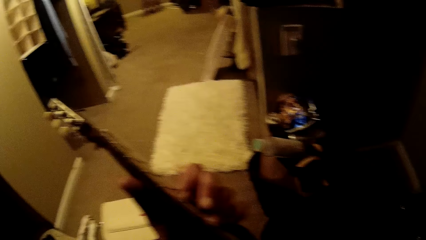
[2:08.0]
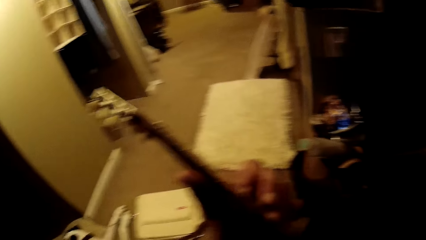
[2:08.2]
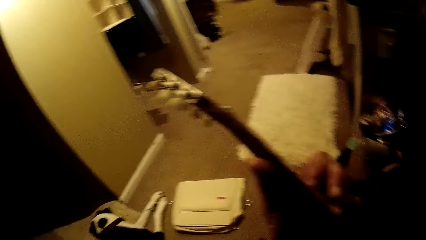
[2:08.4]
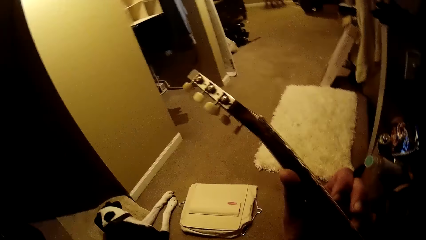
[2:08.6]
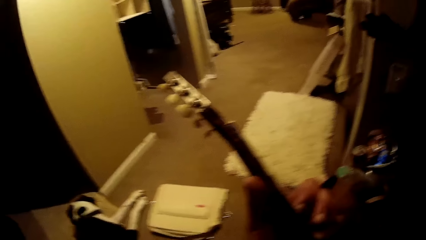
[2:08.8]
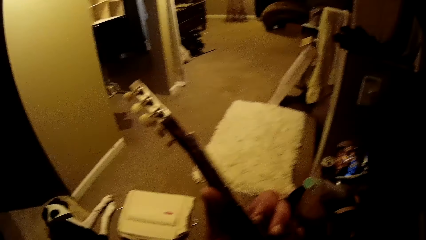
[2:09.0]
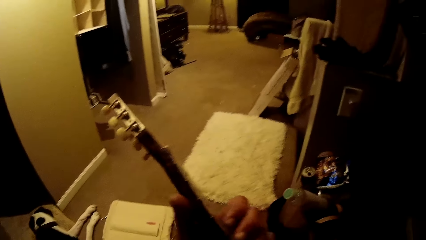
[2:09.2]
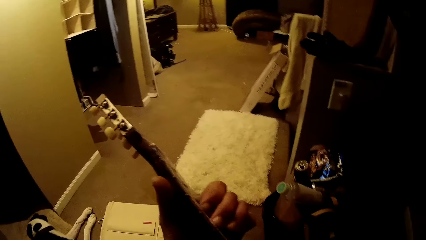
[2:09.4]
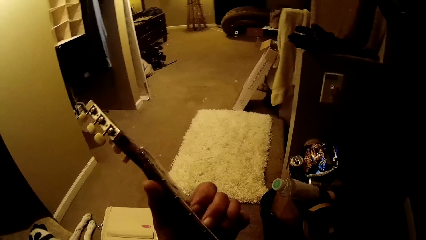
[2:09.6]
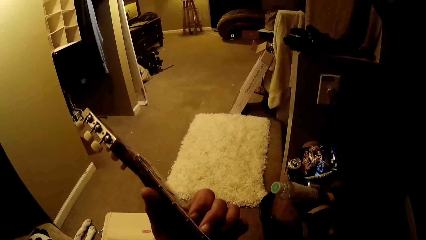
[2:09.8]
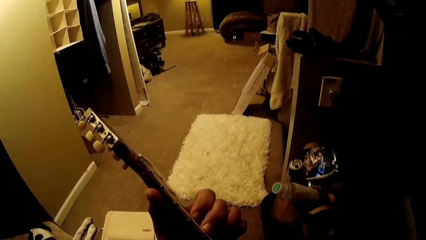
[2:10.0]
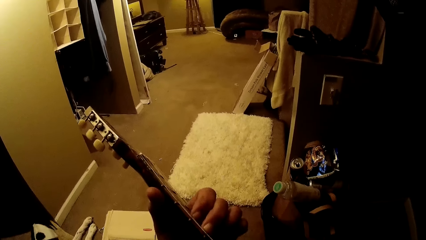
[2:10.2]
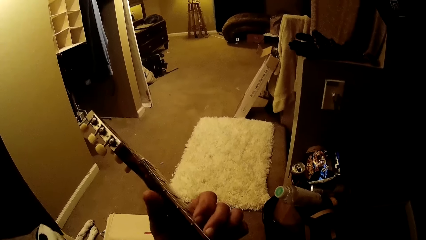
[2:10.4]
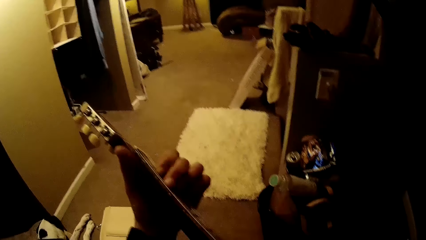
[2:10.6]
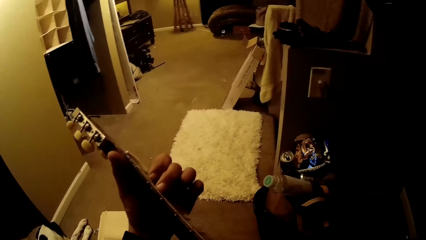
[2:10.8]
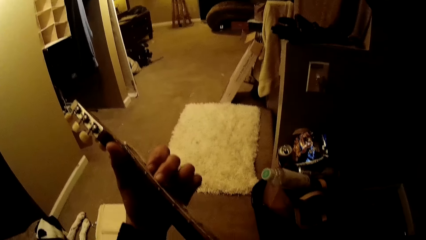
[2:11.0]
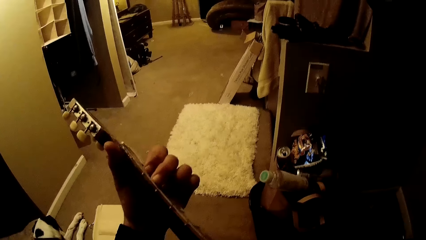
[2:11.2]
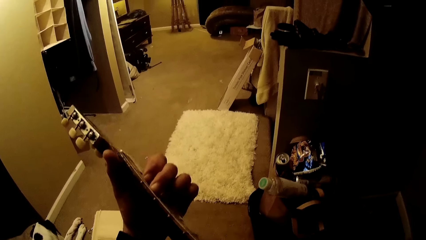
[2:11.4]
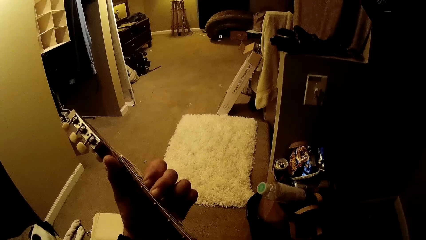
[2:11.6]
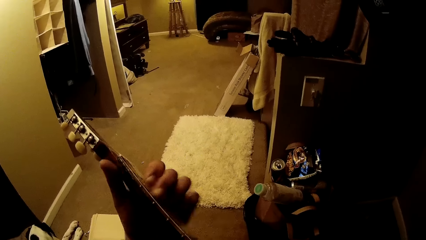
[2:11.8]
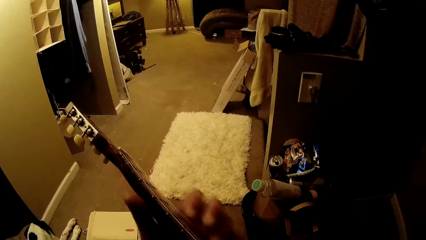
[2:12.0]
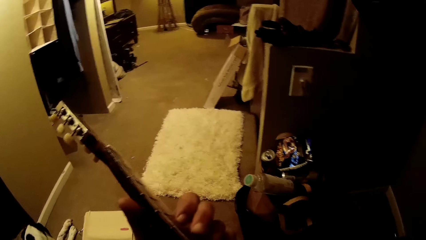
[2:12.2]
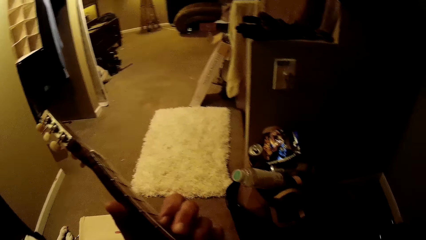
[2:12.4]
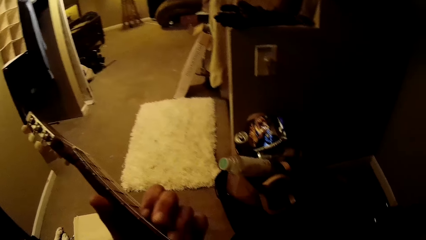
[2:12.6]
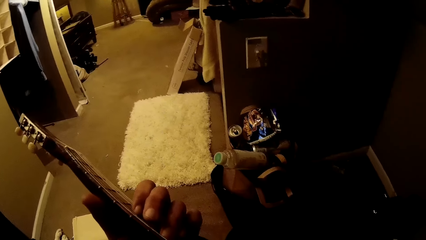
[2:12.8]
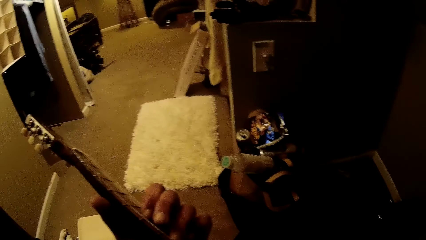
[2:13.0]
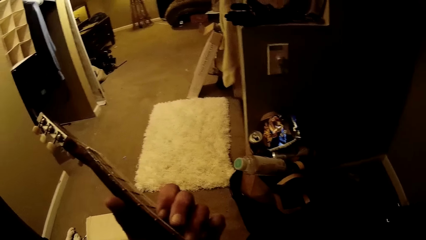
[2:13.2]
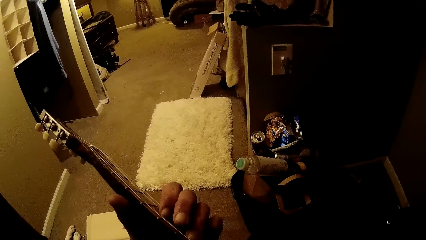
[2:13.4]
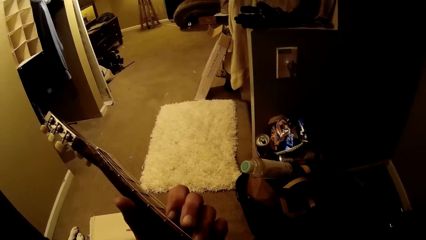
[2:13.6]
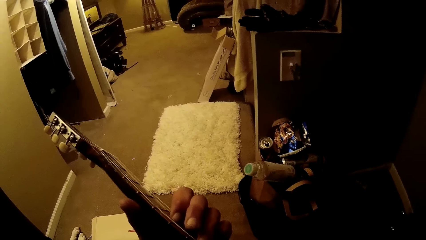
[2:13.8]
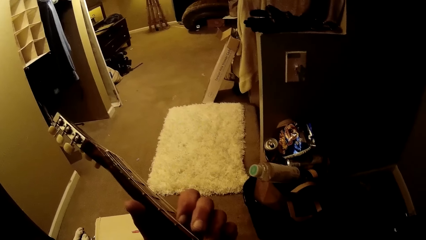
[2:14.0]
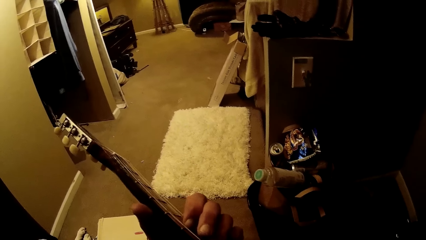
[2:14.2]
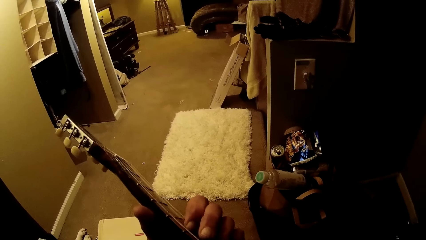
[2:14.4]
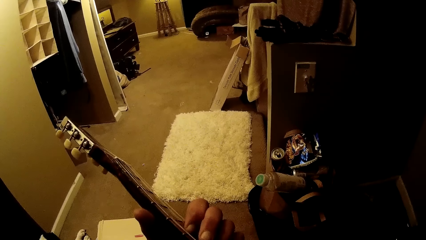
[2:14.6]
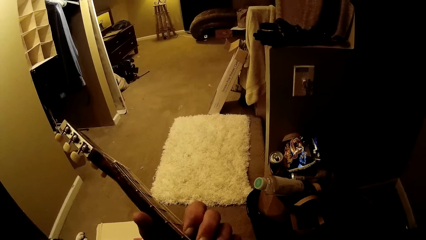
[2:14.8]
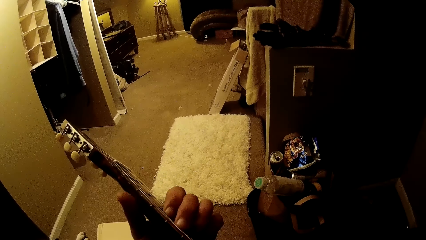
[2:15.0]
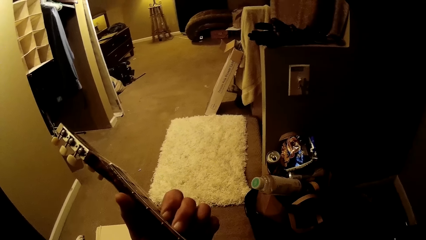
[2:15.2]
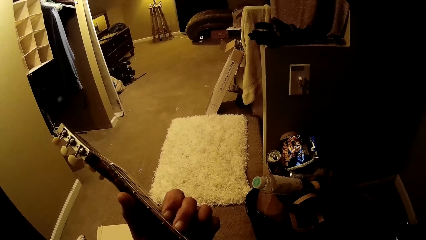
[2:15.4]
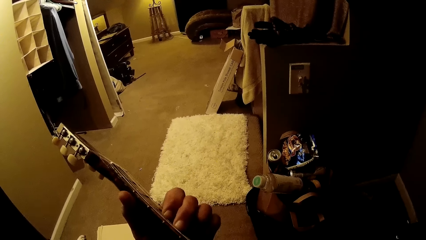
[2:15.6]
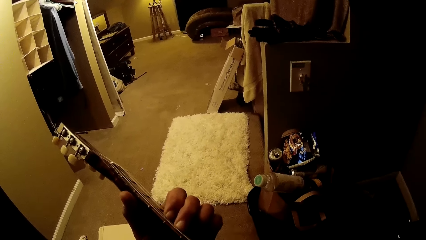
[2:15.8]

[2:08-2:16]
The camera wearer turns to the side. They play the guitar.

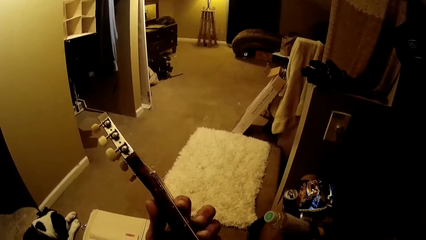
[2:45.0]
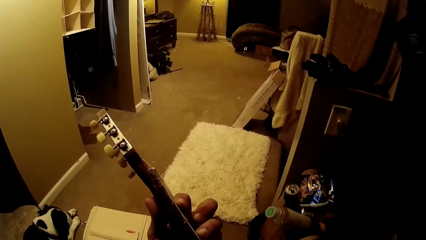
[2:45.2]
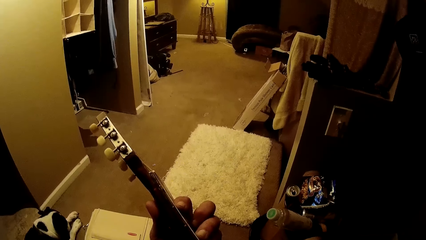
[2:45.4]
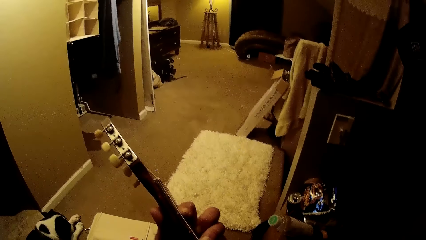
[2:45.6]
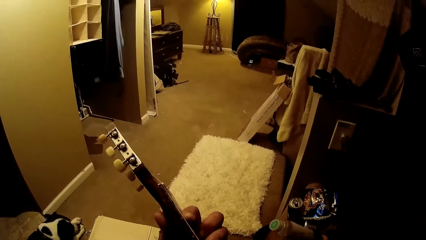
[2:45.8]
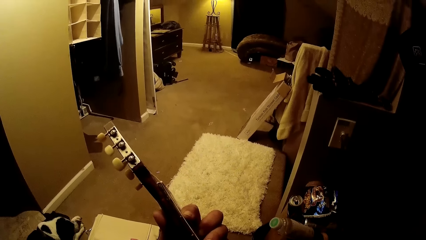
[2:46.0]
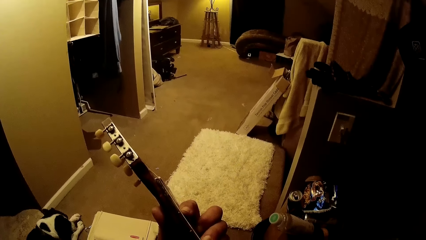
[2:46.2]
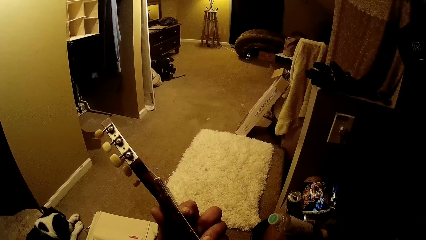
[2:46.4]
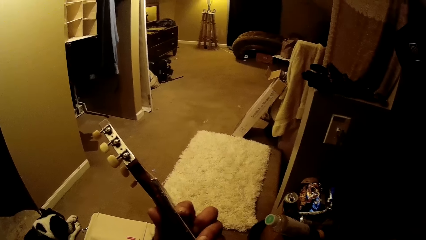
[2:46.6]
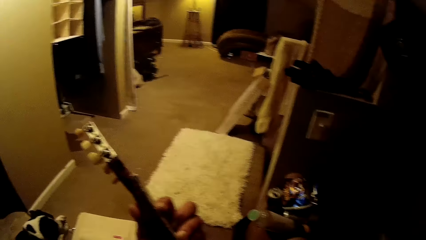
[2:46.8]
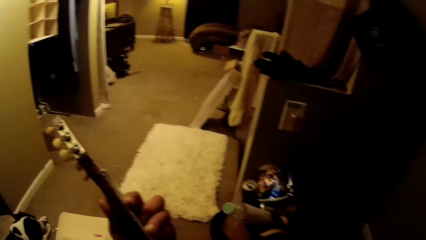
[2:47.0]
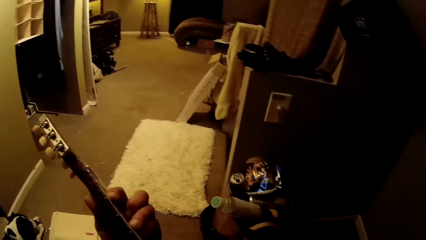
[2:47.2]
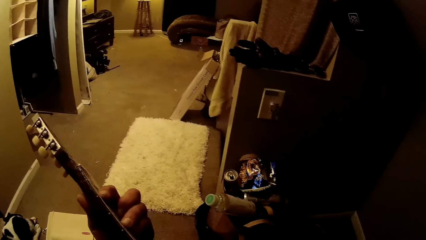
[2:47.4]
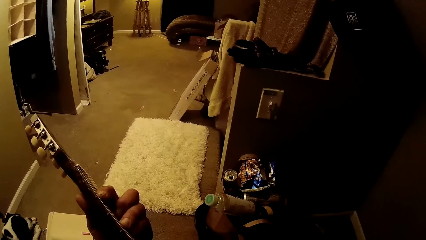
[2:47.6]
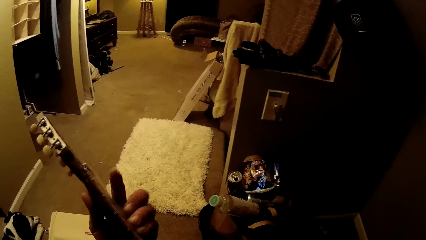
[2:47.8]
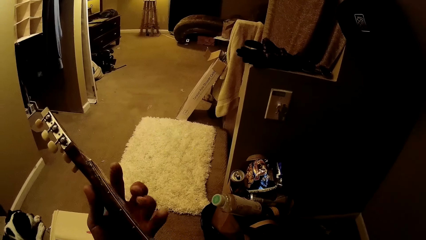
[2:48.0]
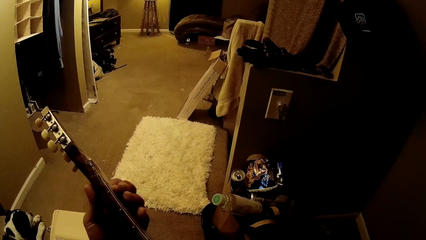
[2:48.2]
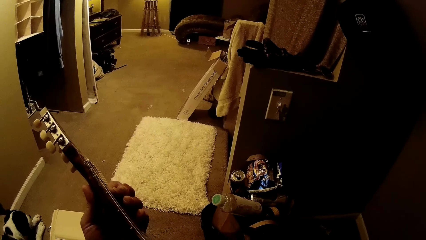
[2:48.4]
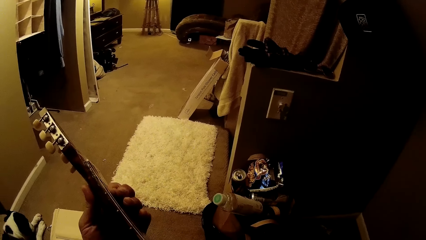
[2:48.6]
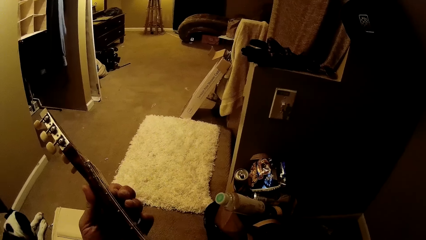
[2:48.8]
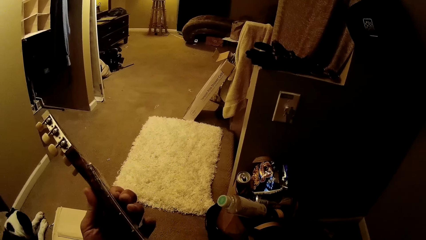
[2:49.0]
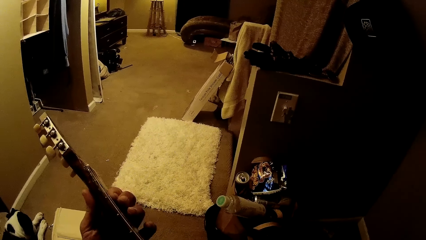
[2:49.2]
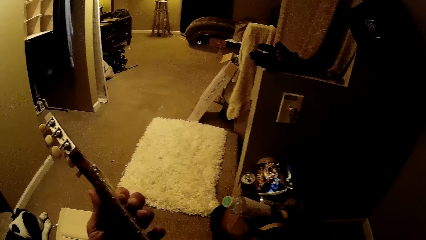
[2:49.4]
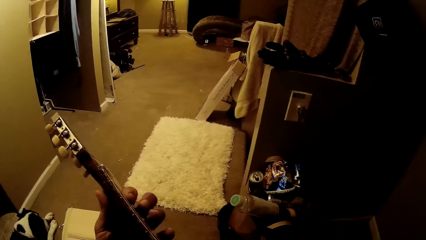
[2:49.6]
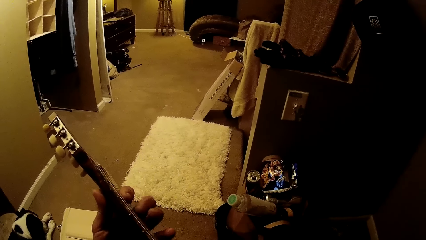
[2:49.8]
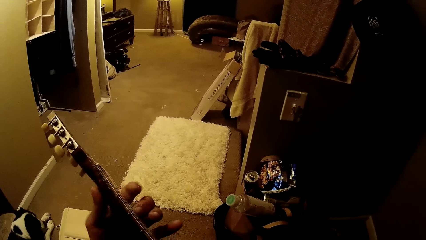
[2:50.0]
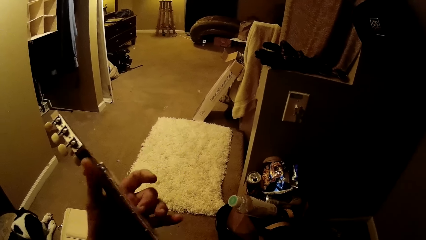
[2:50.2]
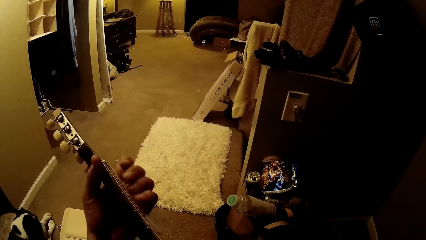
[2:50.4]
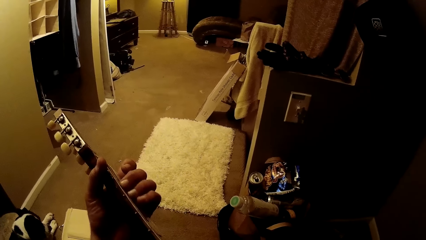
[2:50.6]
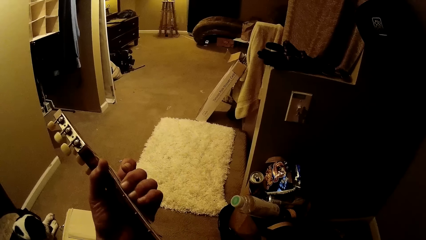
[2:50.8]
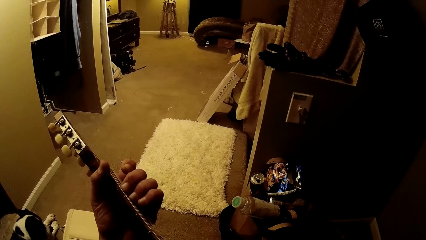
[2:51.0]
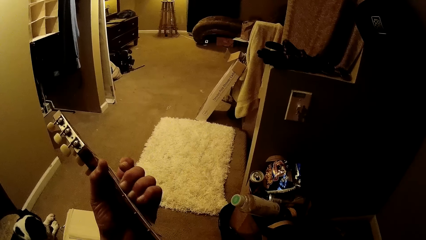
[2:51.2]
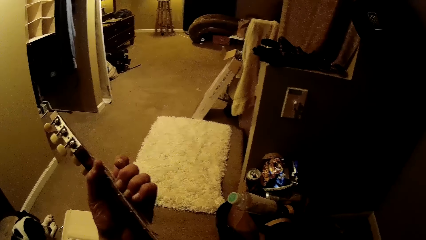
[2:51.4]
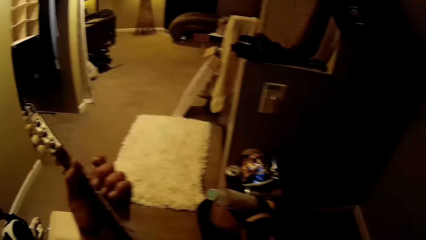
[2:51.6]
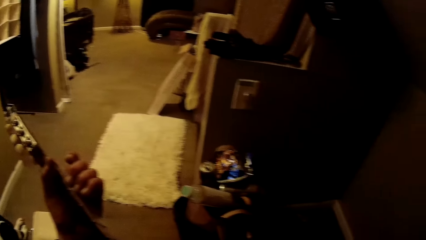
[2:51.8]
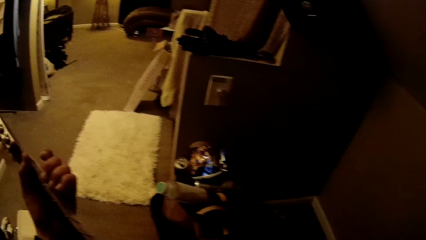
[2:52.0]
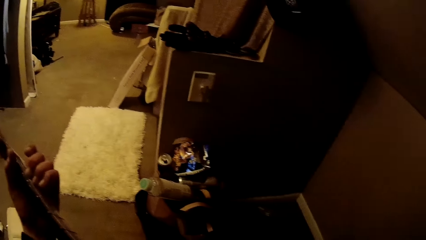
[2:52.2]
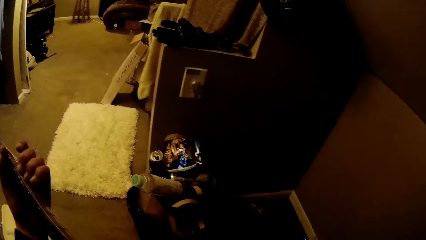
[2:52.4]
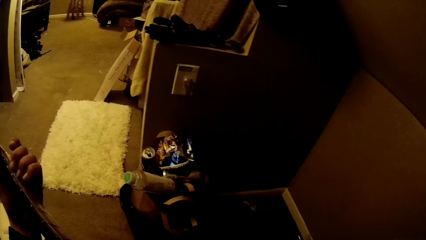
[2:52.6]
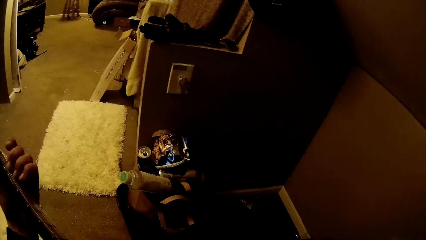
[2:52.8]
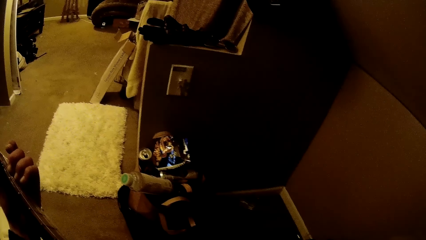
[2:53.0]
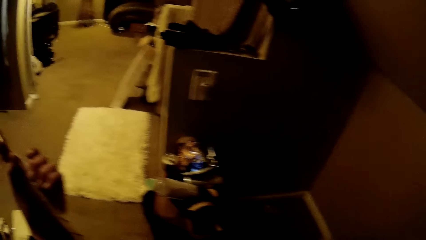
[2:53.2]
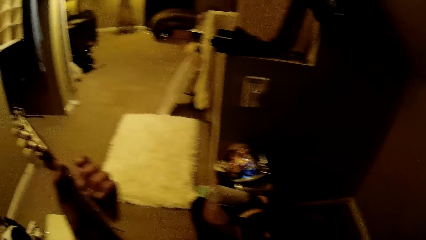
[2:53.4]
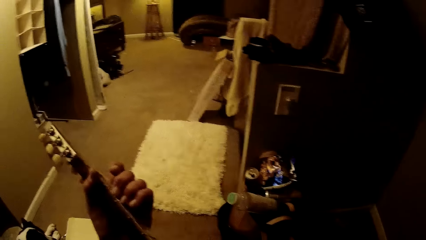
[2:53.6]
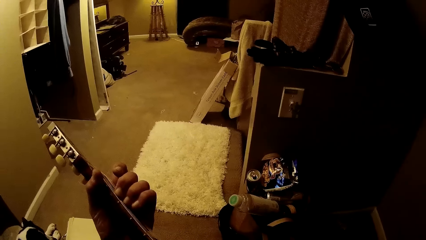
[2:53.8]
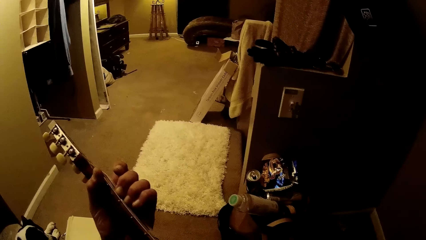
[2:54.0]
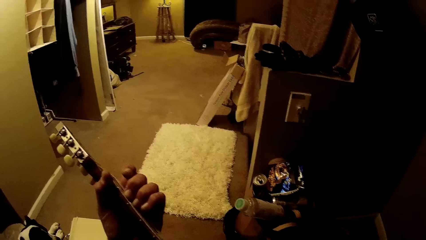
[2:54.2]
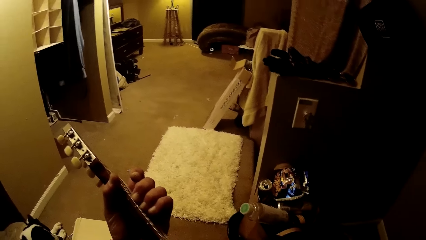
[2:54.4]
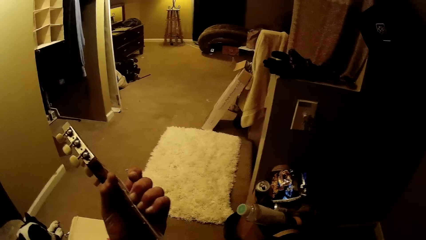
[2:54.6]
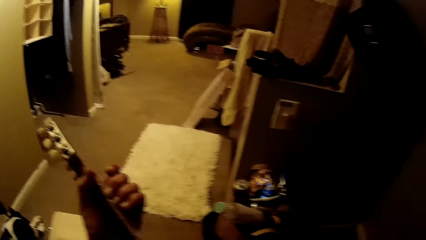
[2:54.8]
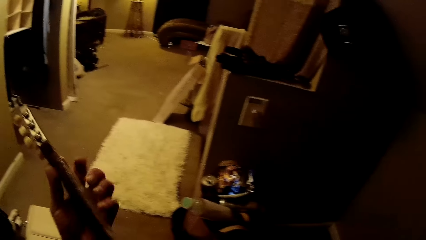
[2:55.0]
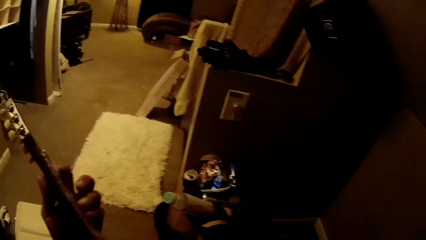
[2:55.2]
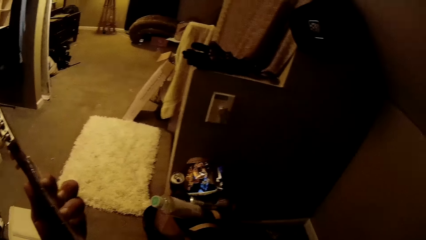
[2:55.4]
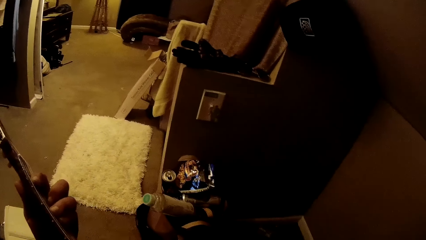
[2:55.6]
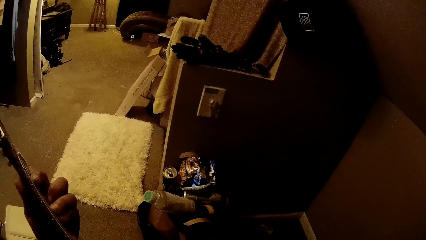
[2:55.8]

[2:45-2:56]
A dog licks his leg. The camera wearer turns to the side. They play the guitar.
